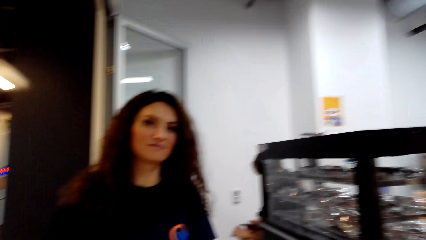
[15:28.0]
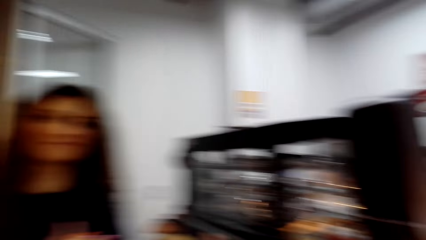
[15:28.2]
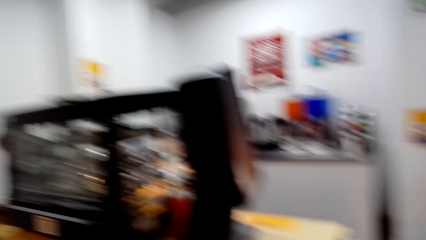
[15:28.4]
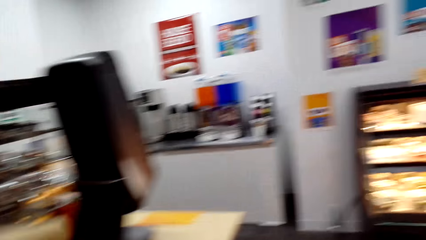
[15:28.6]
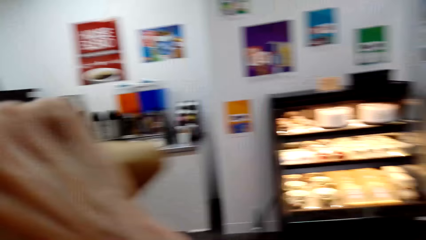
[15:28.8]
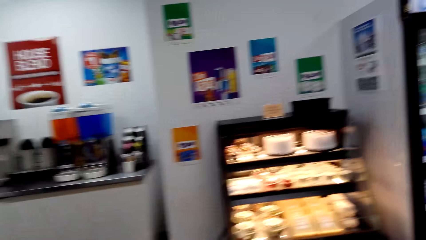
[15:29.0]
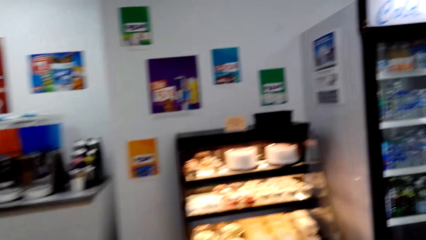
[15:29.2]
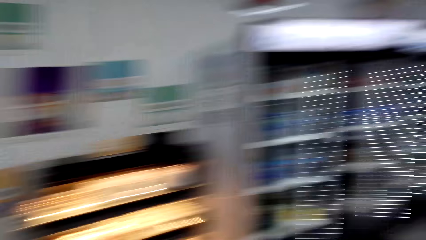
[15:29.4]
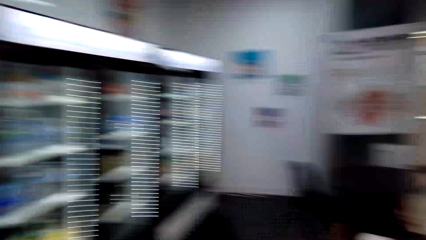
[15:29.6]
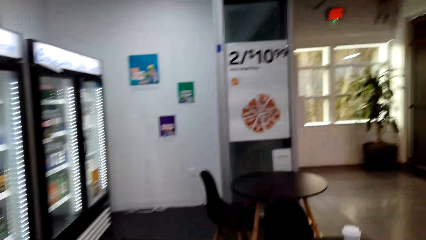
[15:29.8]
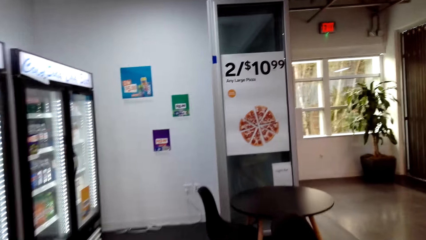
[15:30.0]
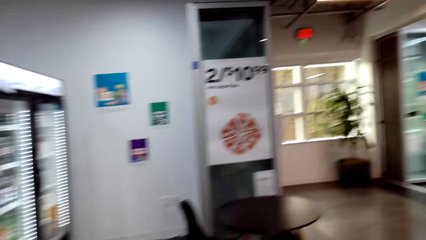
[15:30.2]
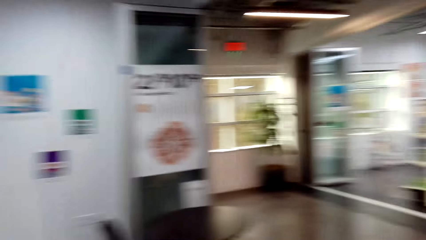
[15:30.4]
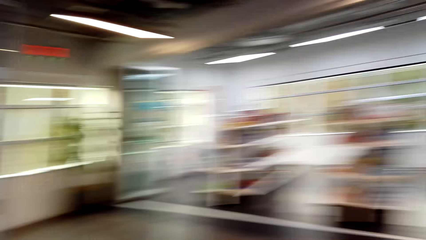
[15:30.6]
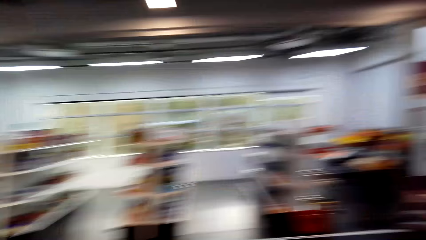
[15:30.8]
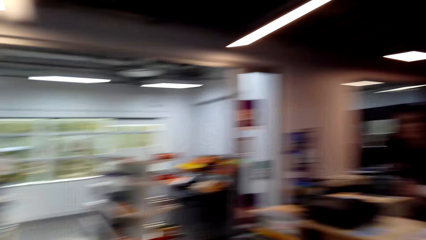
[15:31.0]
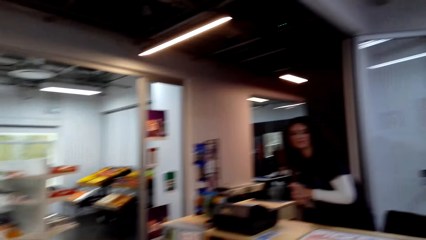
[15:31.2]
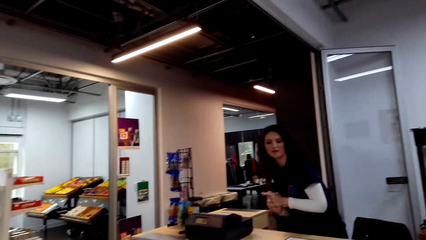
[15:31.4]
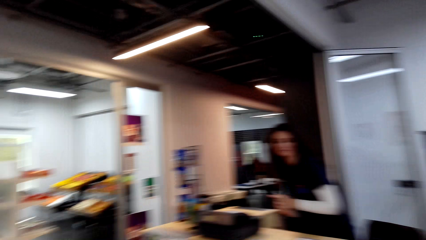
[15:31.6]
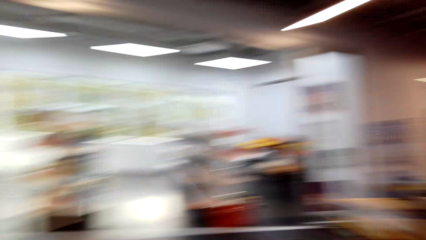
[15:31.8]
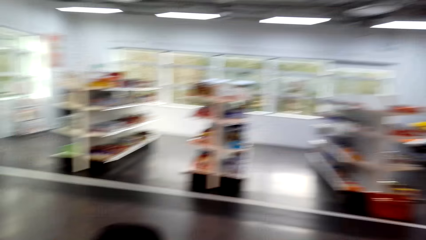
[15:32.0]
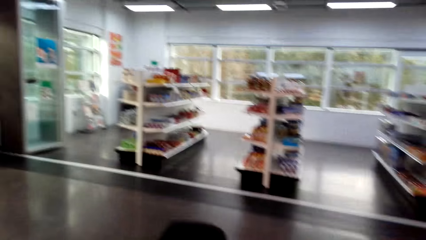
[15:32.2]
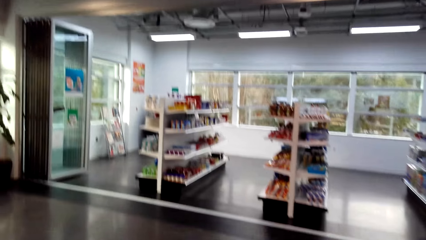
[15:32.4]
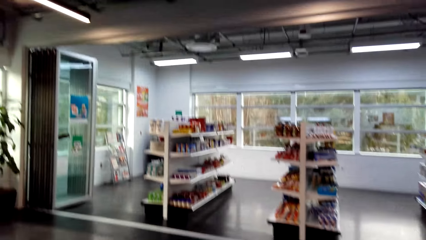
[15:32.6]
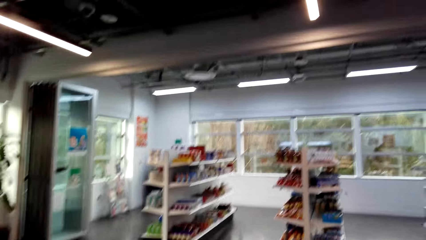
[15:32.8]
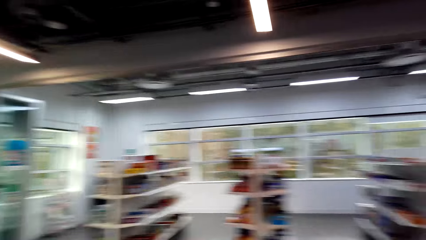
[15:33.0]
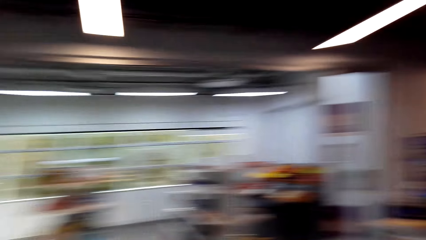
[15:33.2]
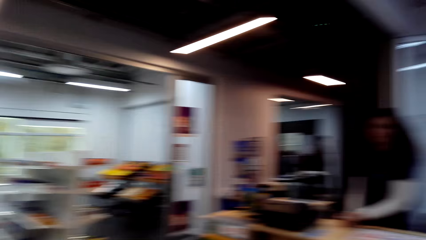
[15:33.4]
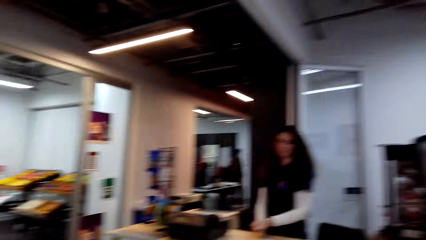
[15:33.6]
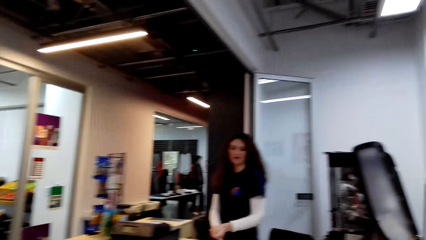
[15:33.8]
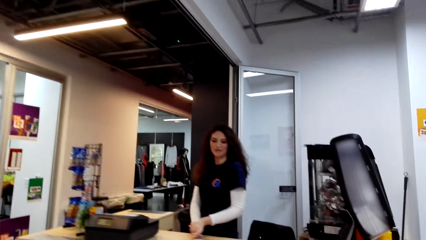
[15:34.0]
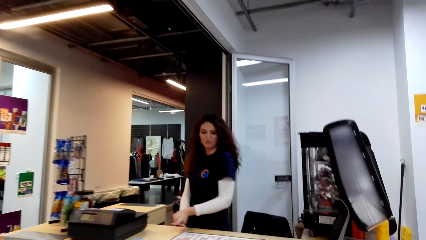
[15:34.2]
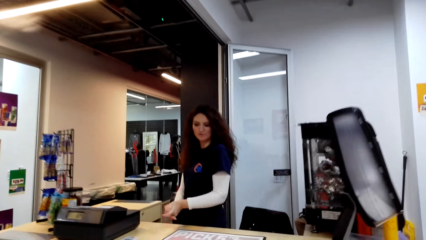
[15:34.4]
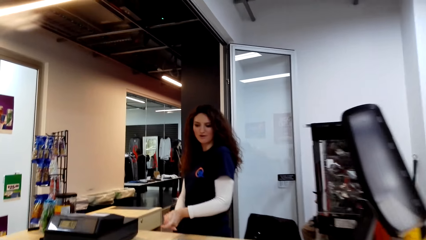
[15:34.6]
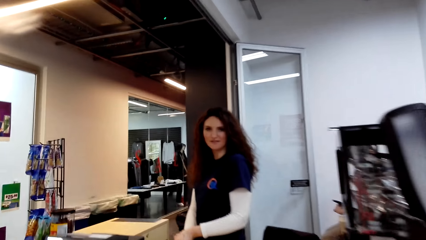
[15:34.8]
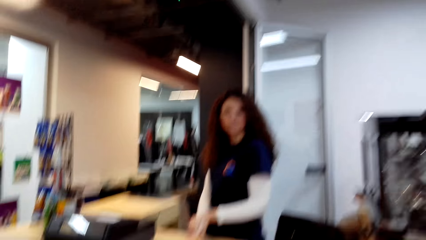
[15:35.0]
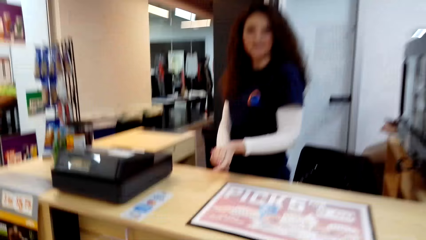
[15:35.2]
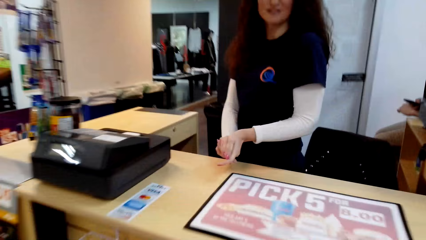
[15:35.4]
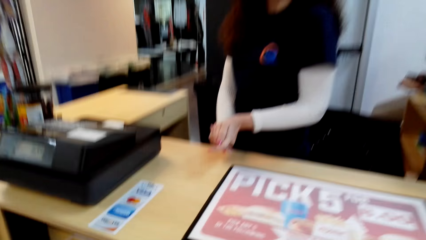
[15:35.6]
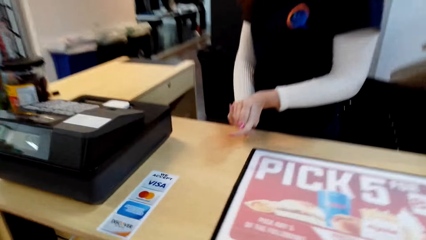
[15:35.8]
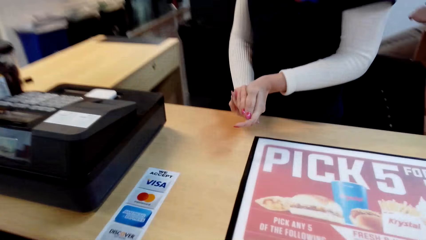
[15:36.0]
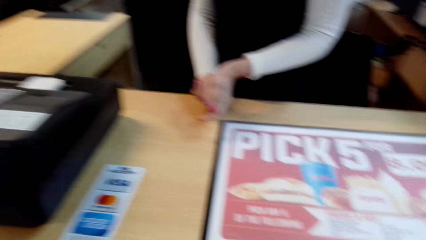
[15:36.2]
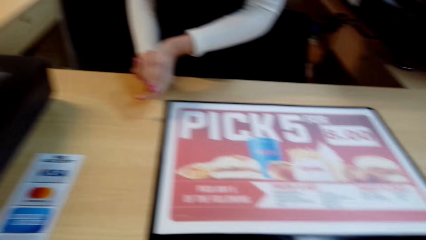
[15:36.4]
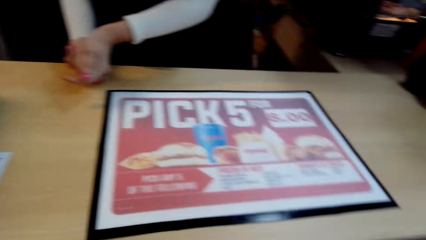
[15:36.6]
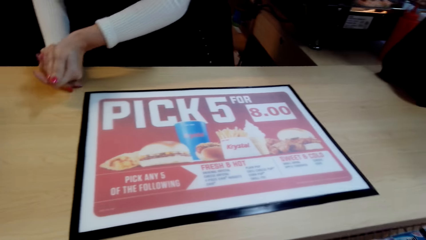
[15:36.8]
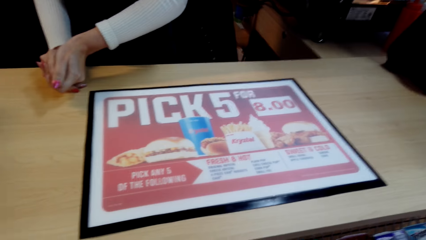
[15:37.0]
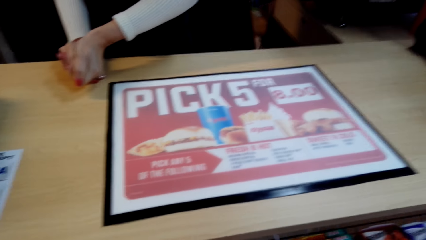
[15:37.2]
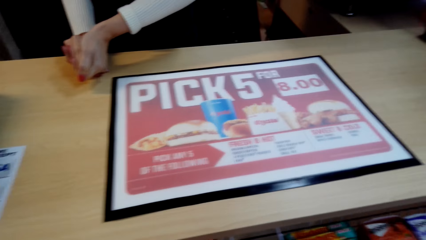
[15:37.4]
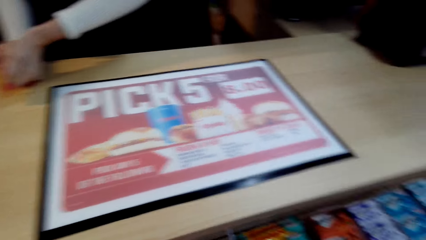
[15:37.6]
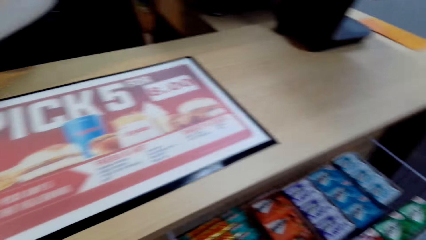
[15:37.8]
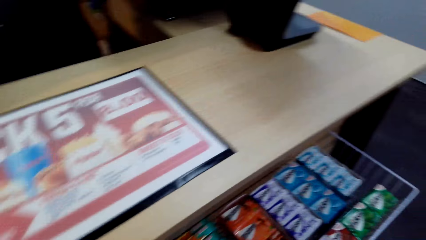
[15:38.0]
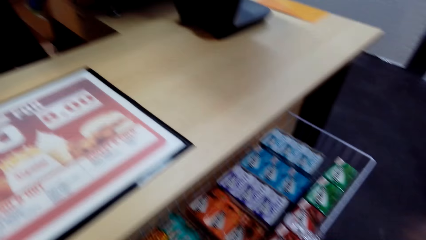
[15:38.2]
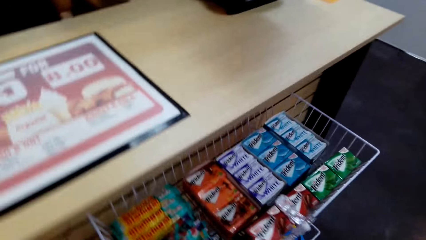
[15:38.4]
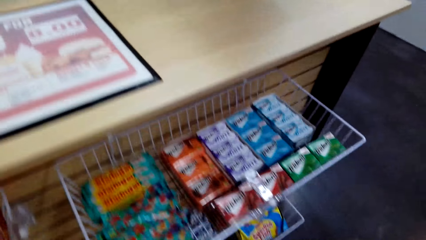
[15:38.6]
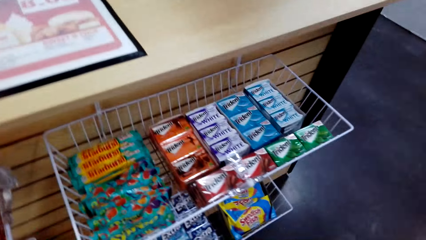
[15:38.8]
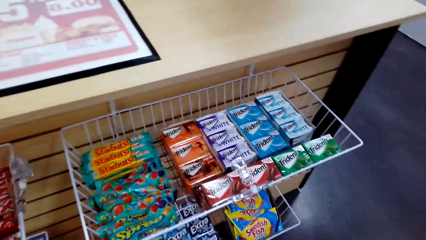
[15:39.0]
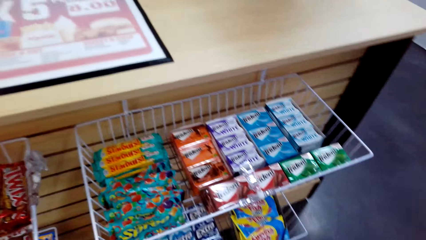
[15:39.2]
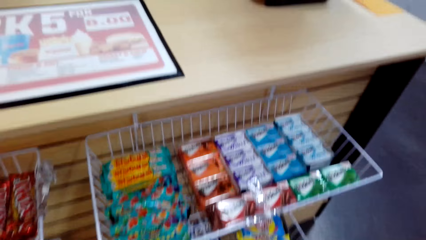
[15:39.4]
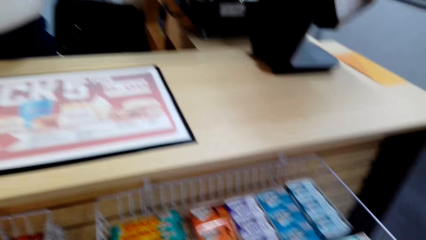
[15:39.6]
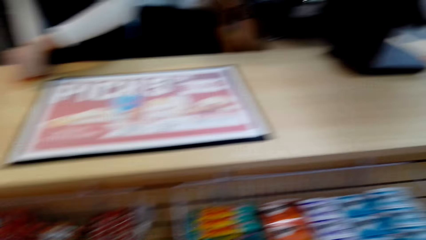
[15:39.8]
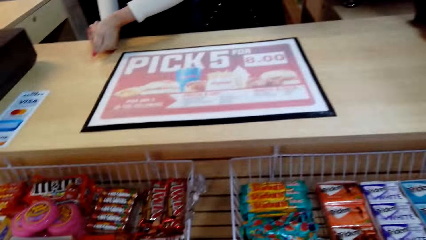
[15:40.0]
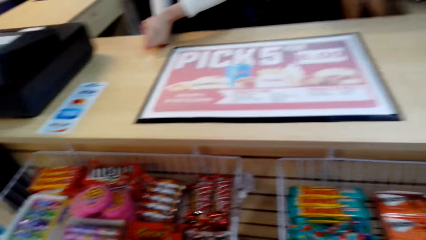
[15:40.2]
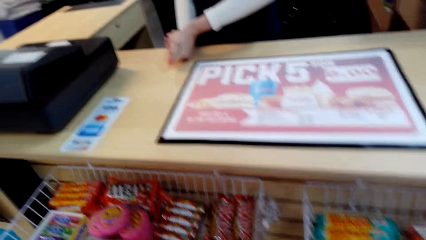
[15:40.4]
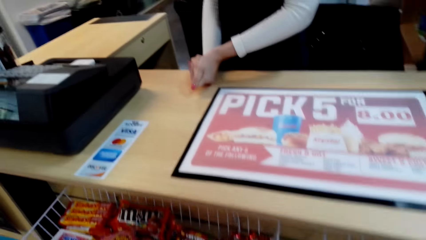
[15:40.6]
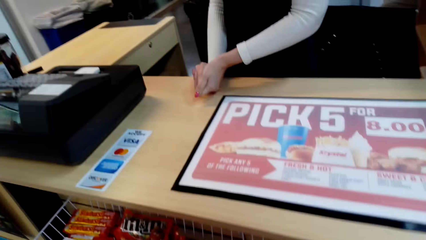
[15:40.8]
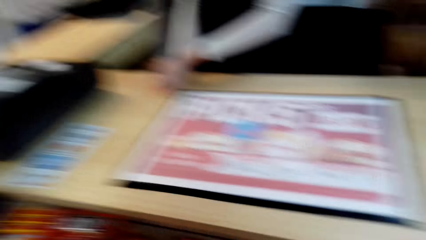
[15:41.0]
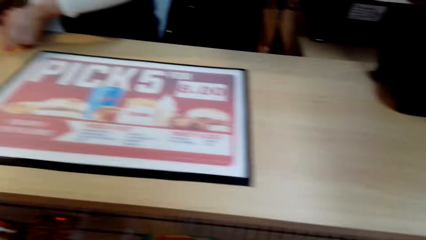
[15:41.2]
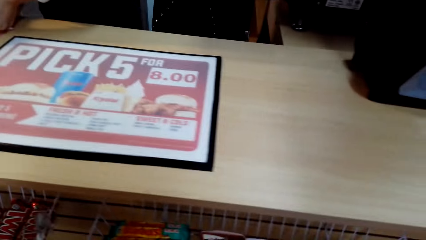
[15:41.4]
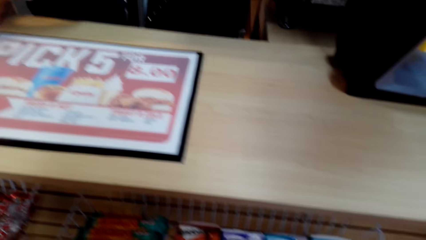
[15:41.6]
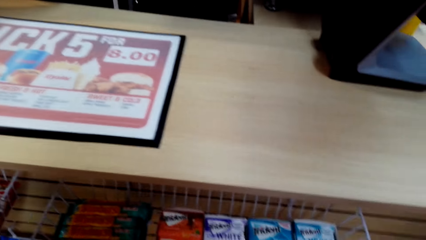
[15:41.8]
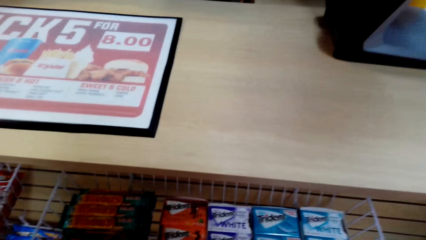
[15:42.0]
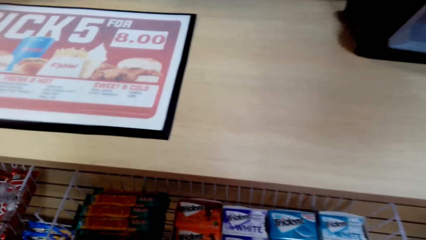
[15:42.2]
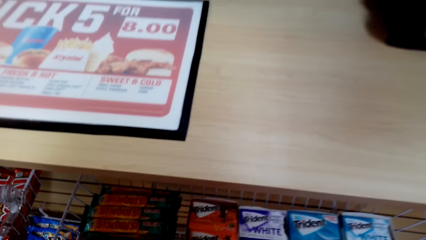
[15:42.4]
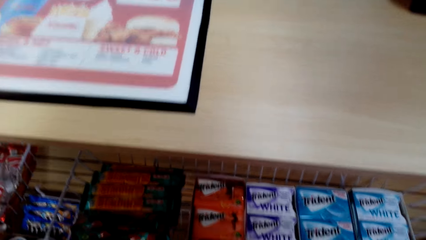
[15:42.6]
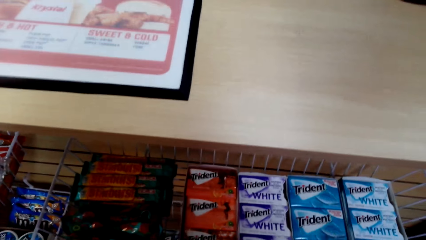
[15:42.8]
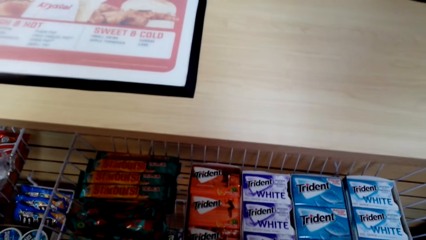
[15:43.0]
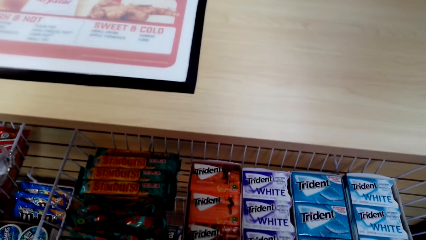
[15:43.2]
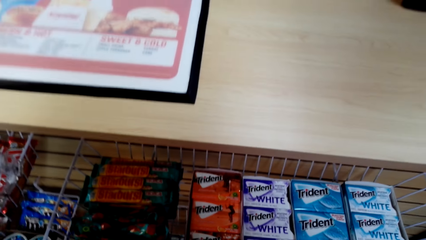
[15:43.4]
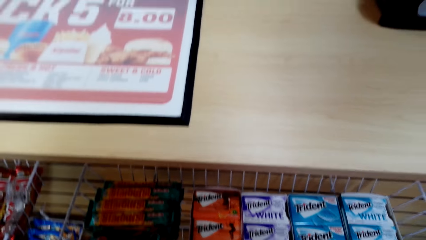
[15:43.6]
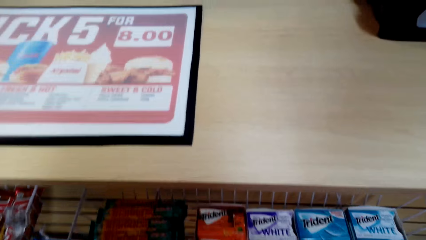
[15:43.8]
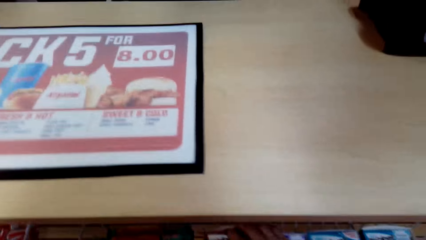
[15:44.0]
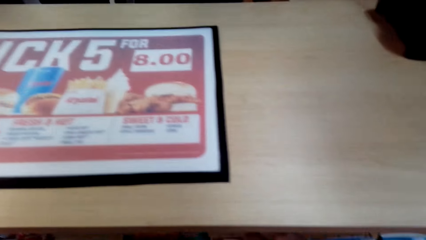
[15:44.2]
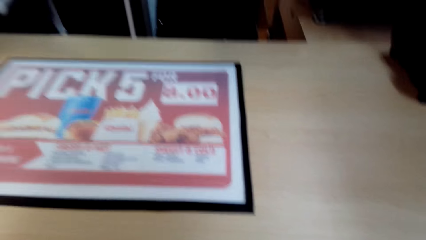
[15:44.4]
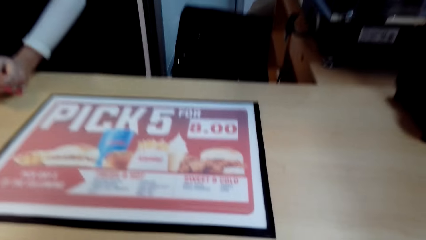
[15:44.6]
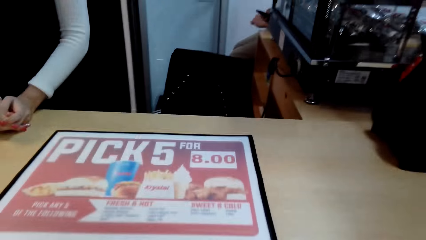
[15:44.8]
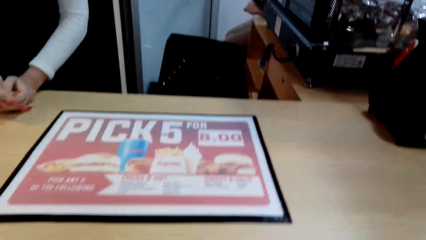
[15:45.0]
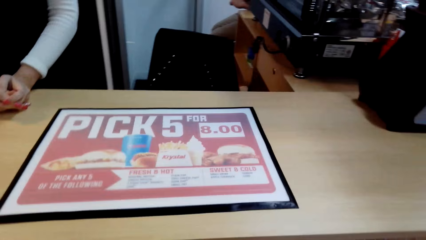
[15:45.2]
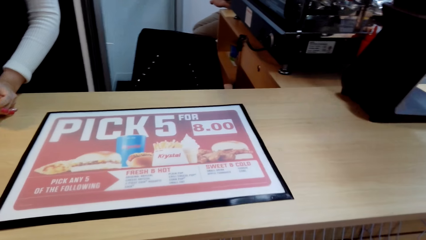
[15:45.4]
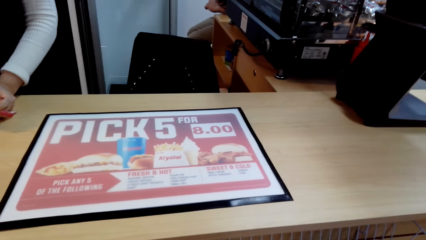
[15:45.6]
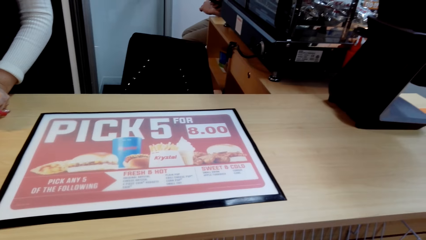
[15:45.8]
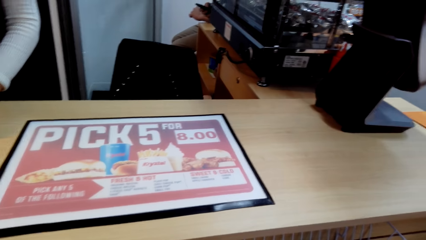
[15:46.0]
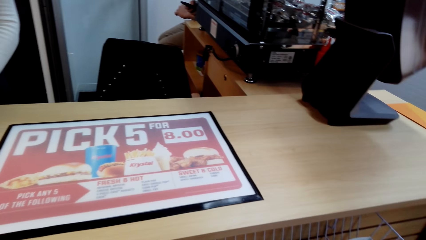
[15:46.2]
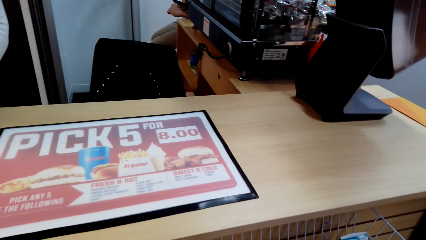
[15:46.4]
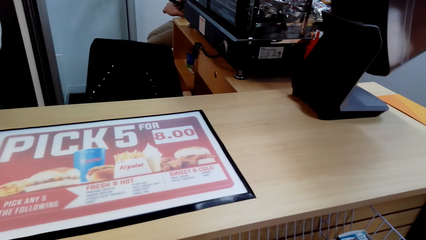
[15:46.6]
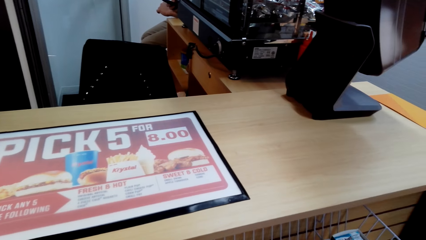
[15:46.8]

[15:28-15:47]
The camera wearer picks up the shopping bag and walks around the supermarket. The cashier talks to the camera wearer. The camera wearer looks around the supermarket and picks Trident gum.
